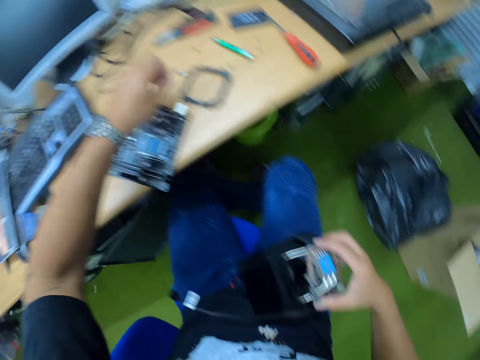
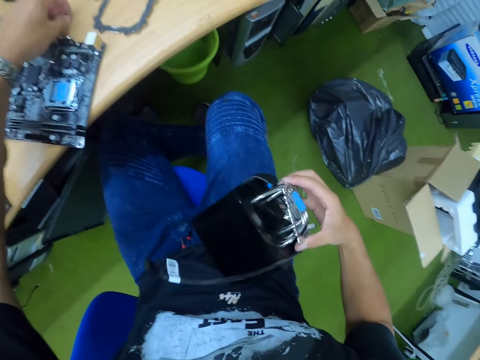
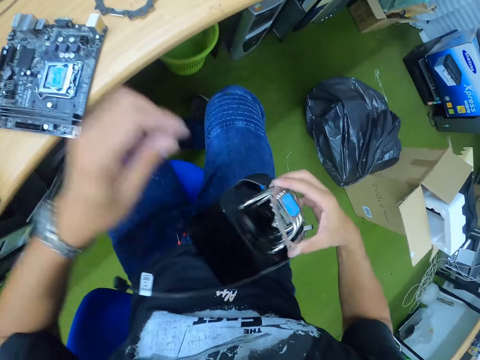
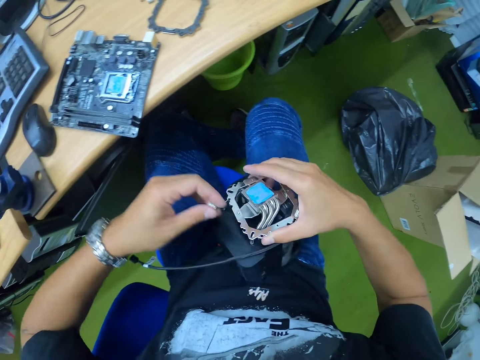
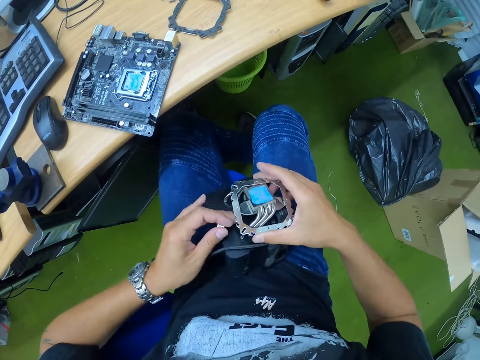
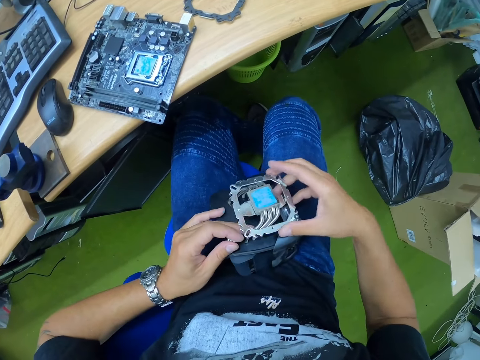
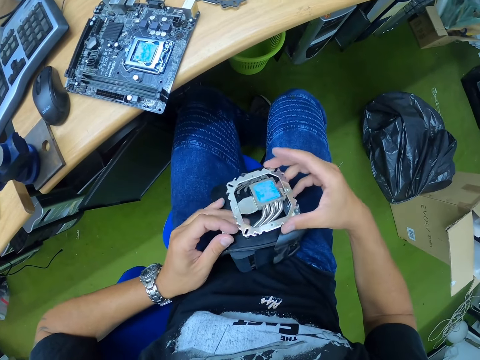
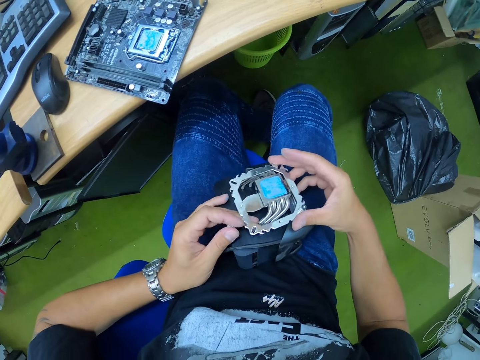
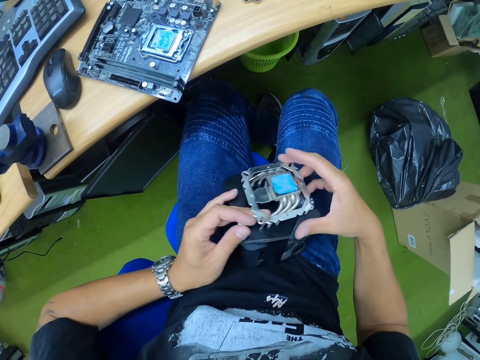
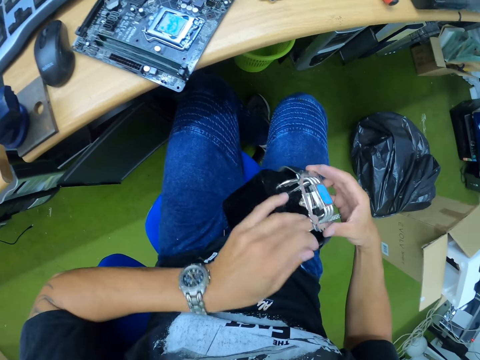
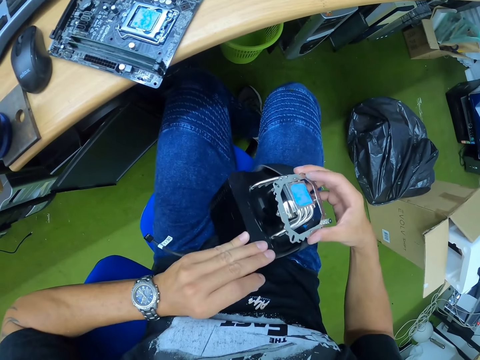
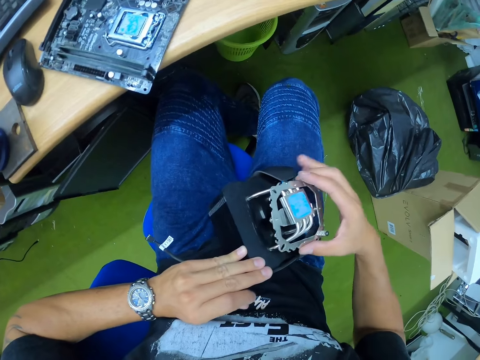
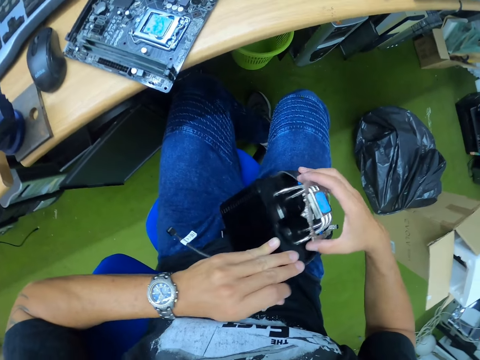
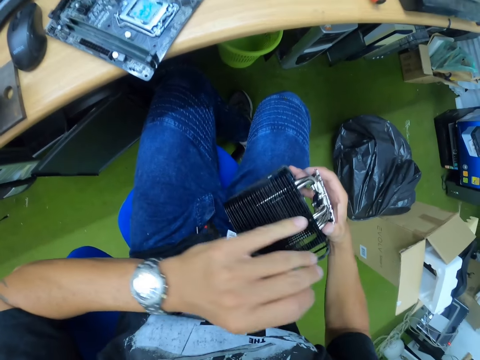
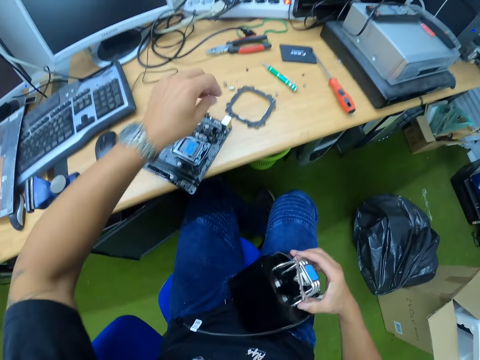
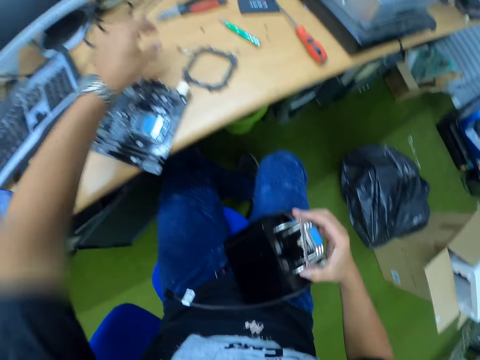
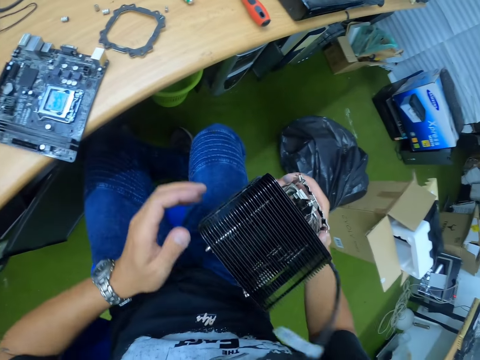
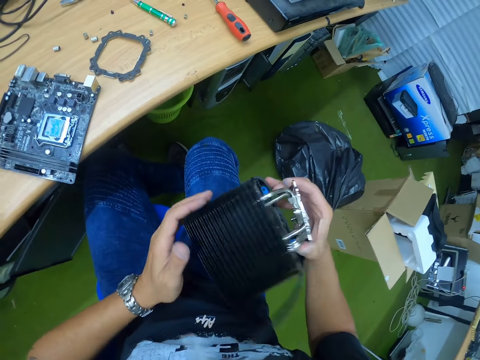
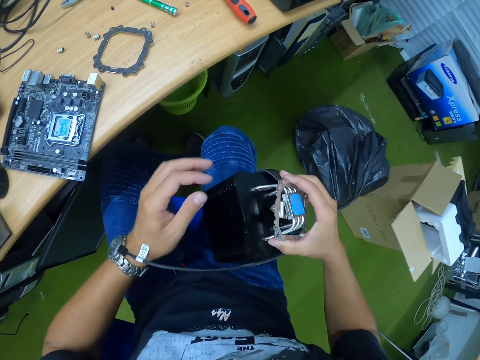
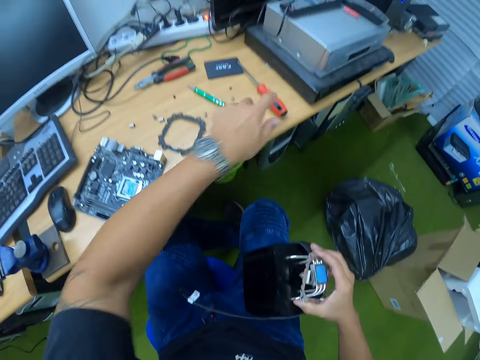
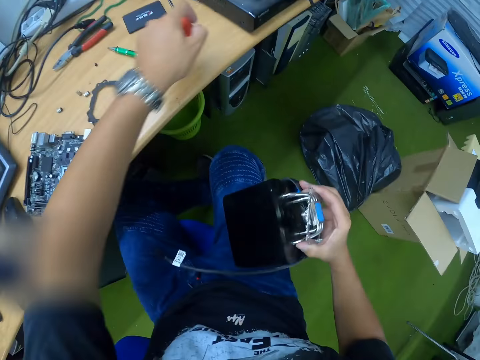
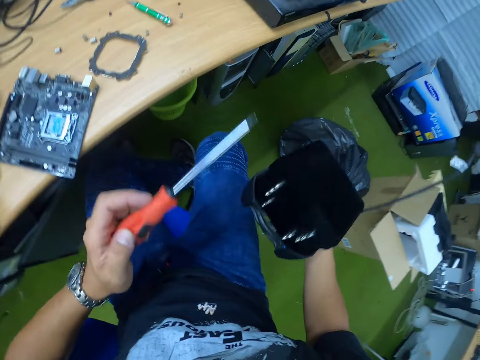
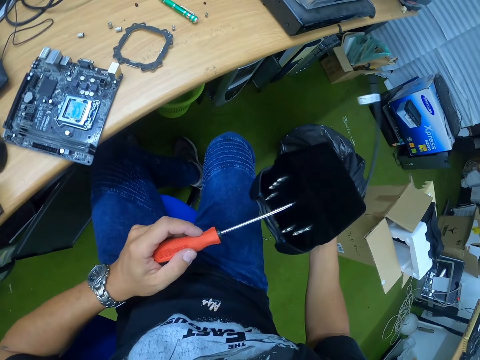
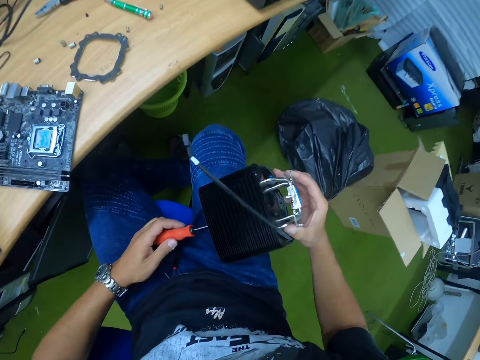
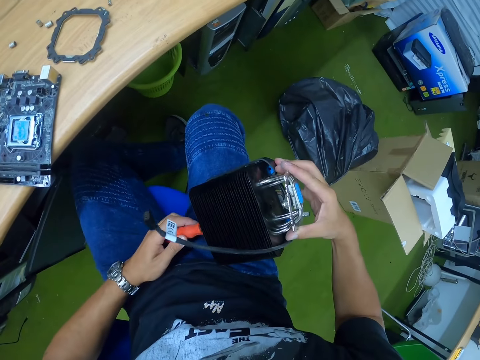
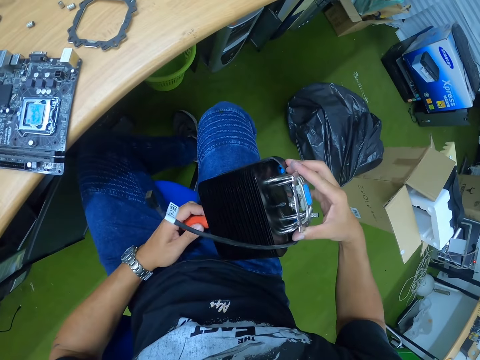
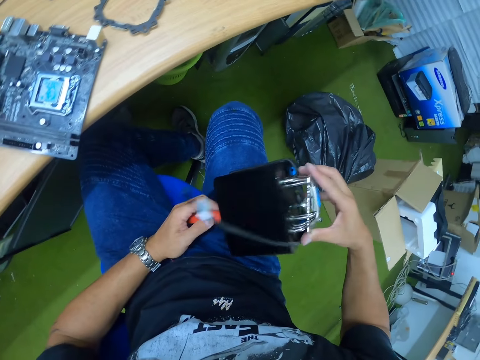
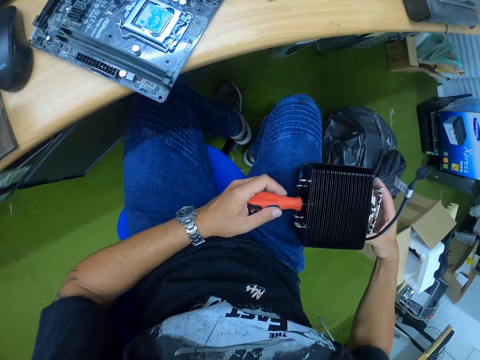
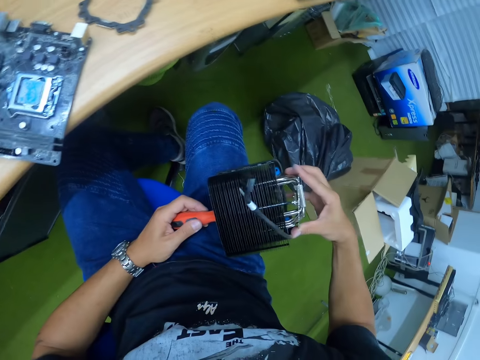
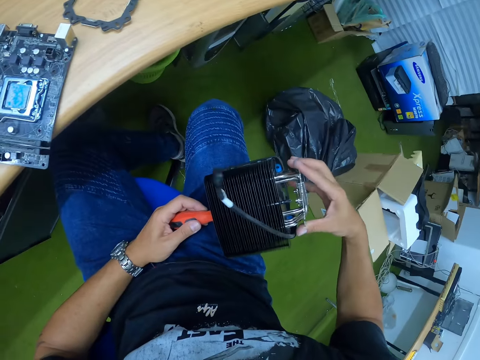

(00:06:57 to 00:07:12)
The camera wearer places the screw on the table with the left hand. He picks the screw from the table with his left hand. He fixes the fan. He drops the screw on the table with his left hand. He raises the CPU cooling fan with his right hand. He looks at the fan. He picks up the red screwdriver from the table with his left hand. He puts the screwdriver in his right hand inside the CPU cooling fan.

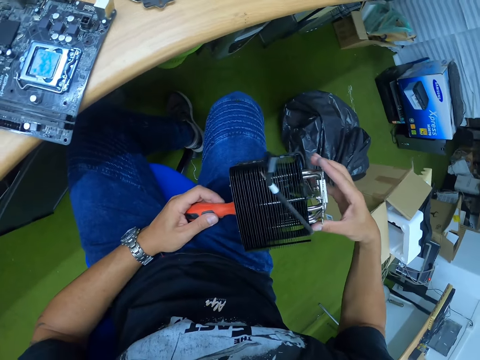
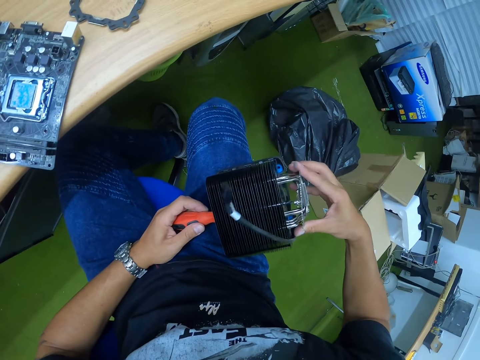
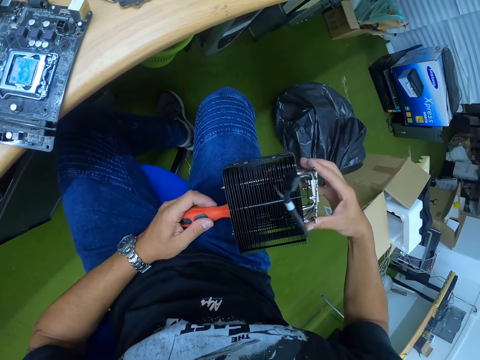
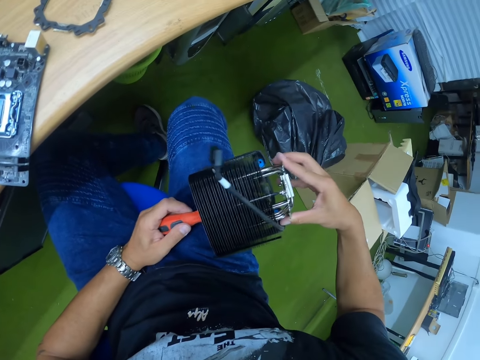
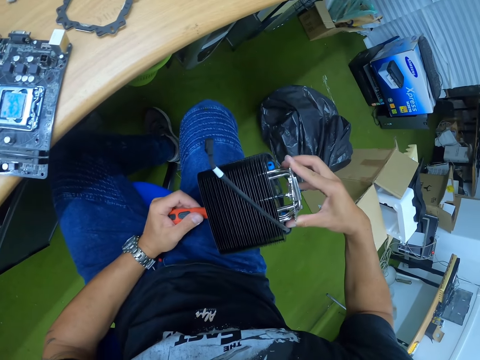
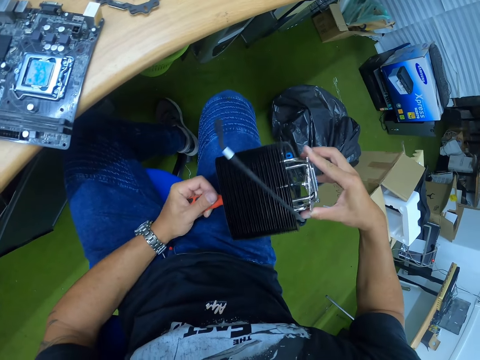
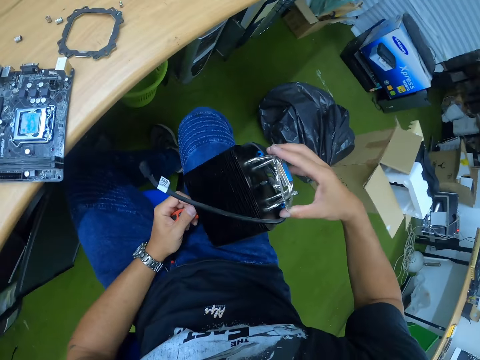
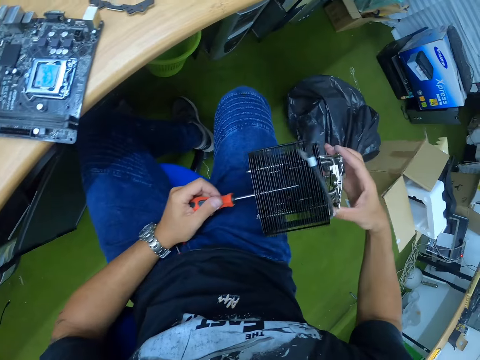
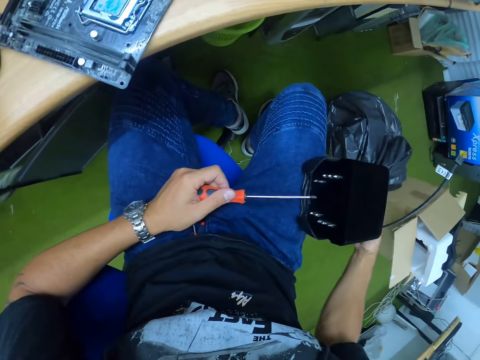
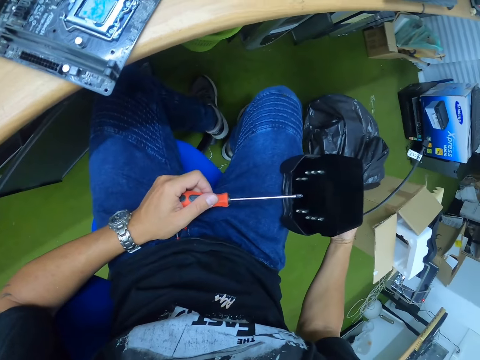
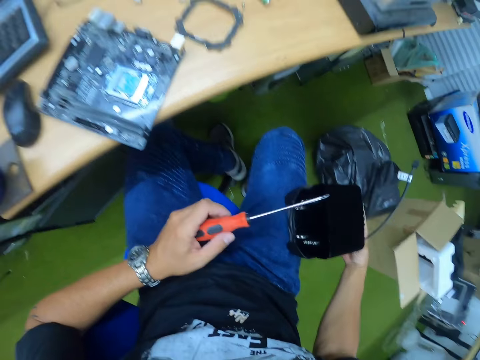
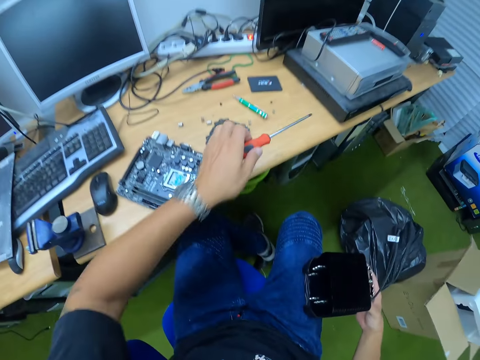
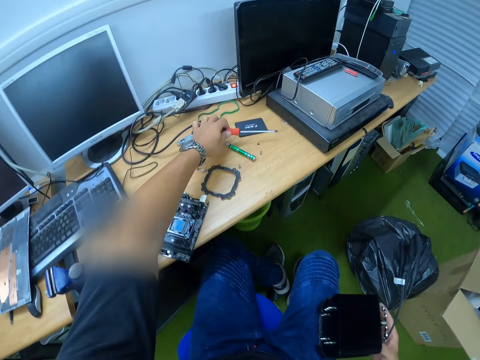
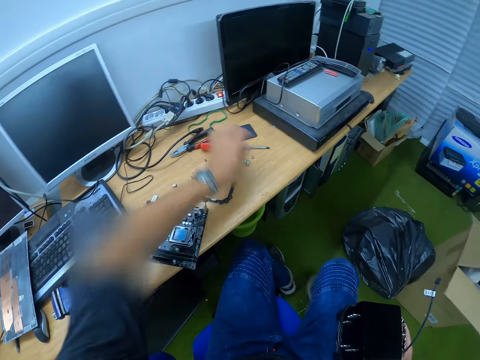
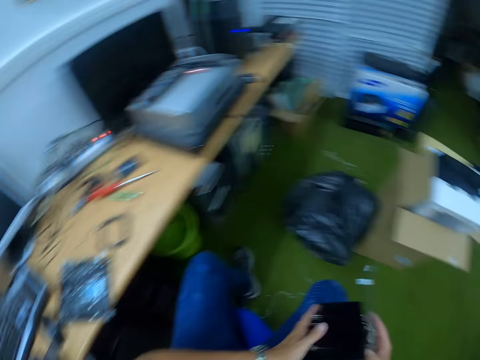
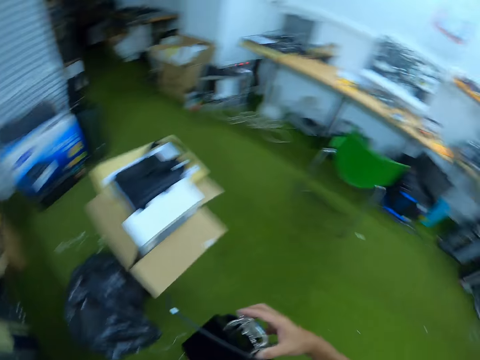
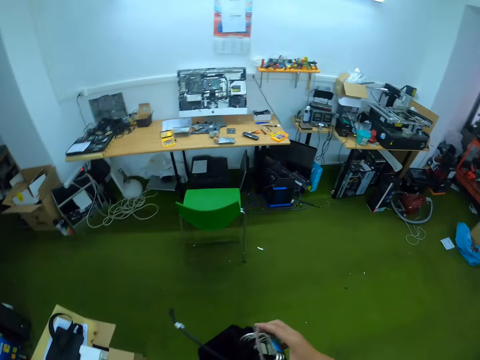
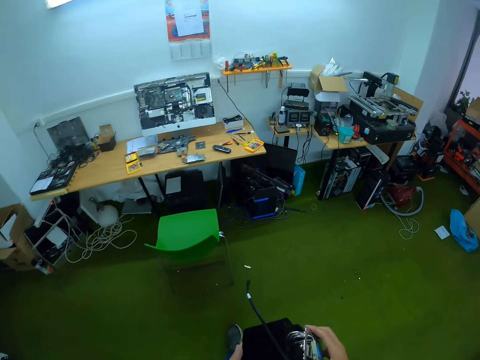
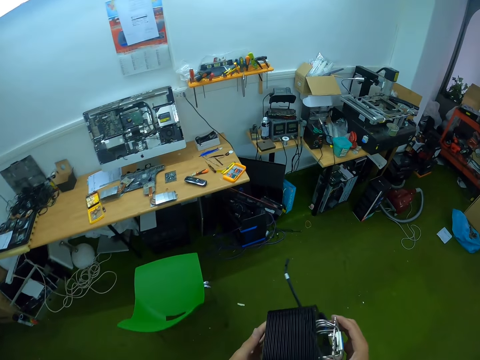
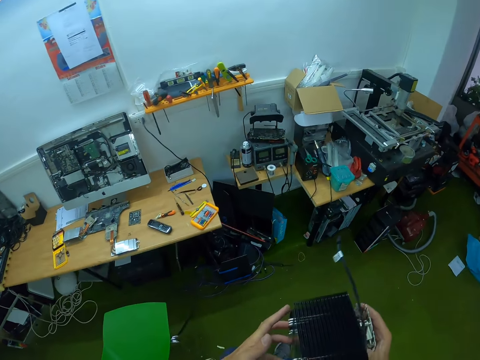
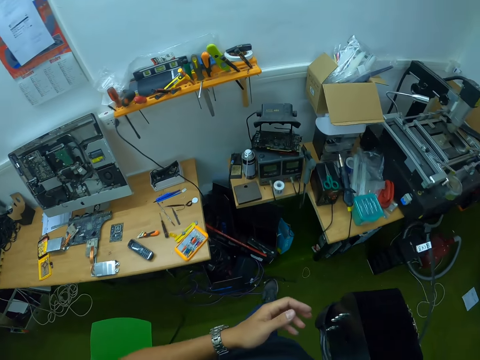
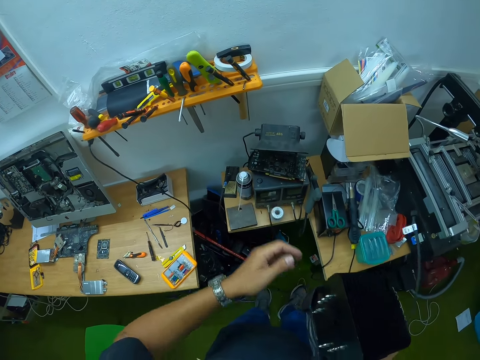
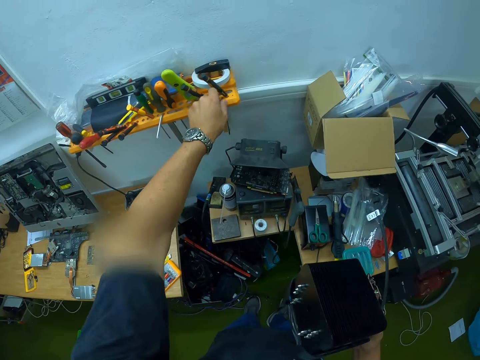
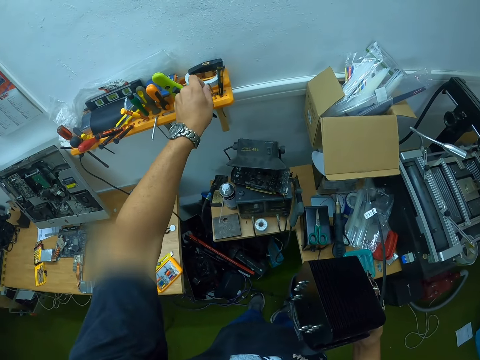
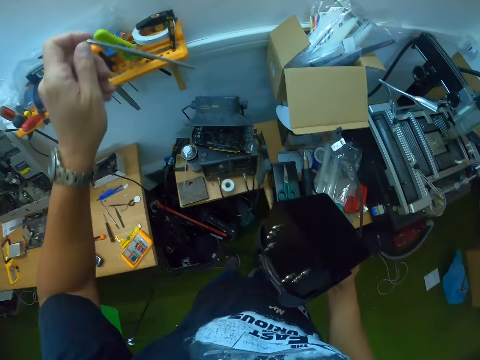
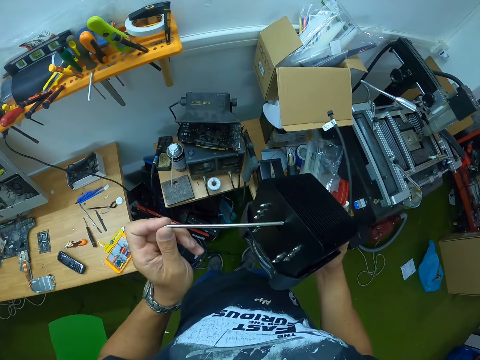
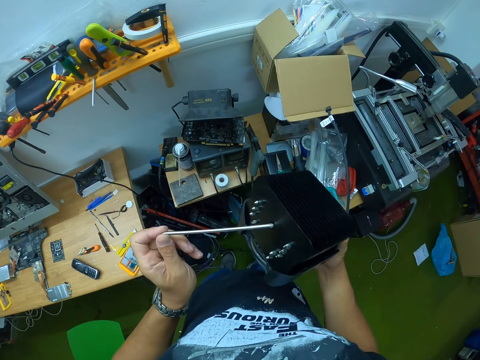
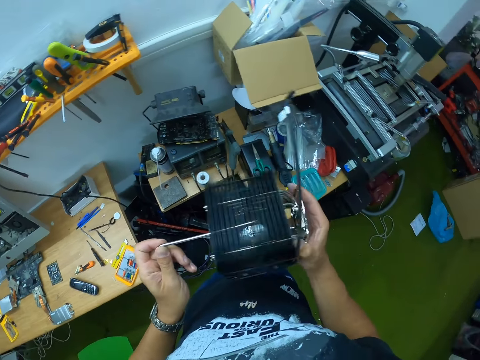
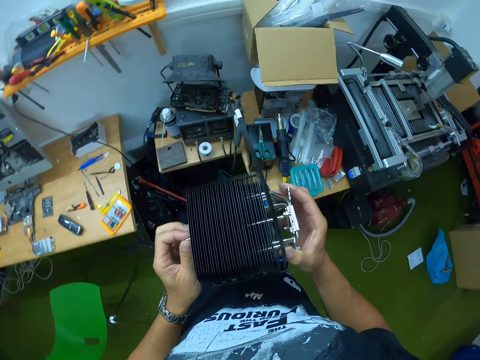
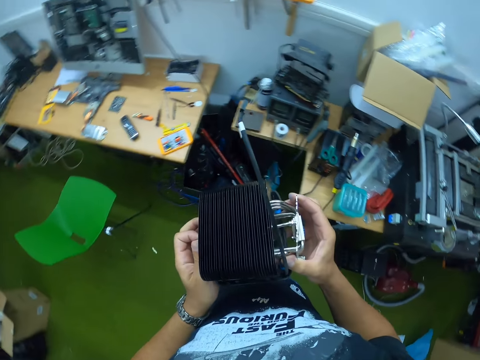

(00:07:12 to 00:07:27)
The camera wearer loosens the screw with the red screwdriver in the left hand. He drops the screwdriver in his left hand on the table. He looks around. He takes a screwdriver from the tool holder with his left hand. He puts the screwdriver in his right hand inside the CPU cooling fan.
